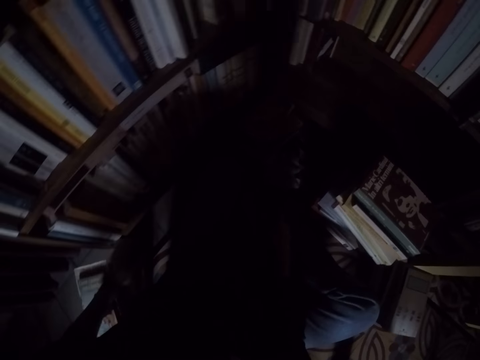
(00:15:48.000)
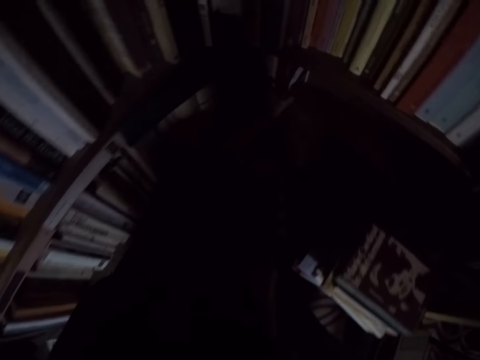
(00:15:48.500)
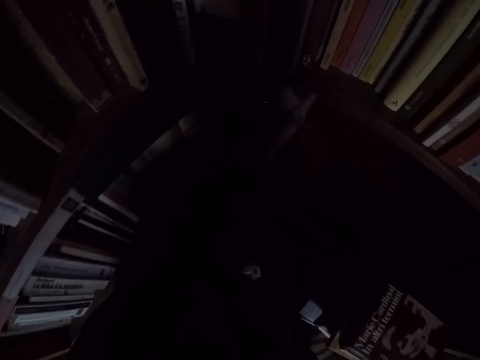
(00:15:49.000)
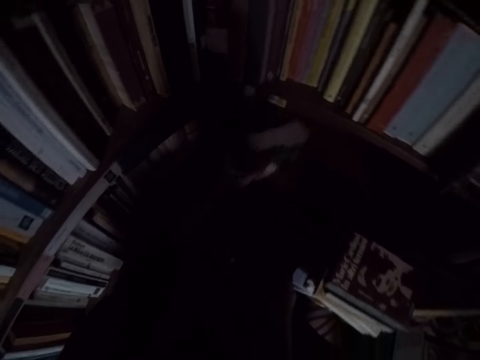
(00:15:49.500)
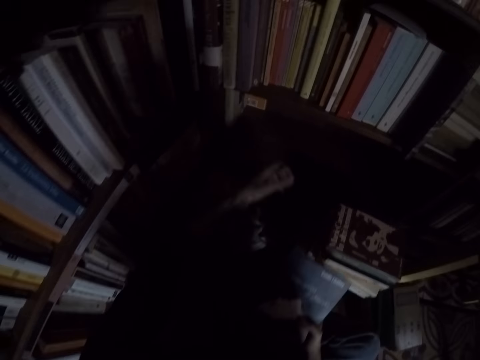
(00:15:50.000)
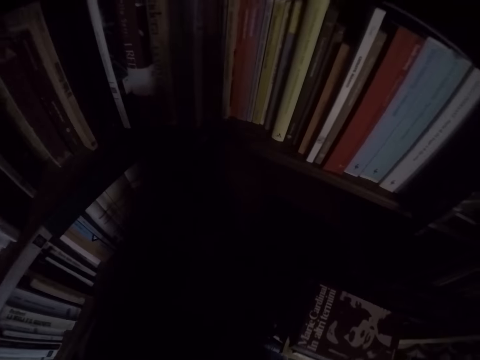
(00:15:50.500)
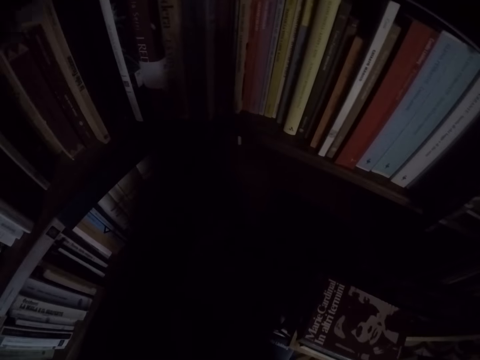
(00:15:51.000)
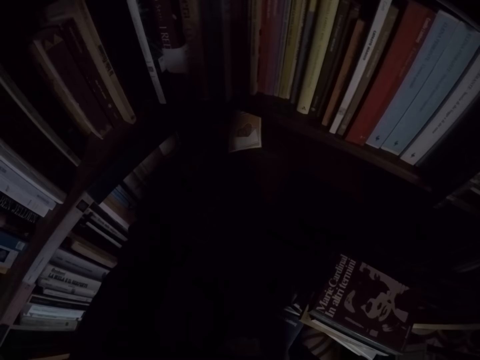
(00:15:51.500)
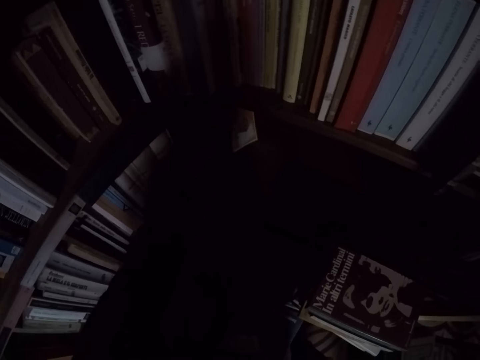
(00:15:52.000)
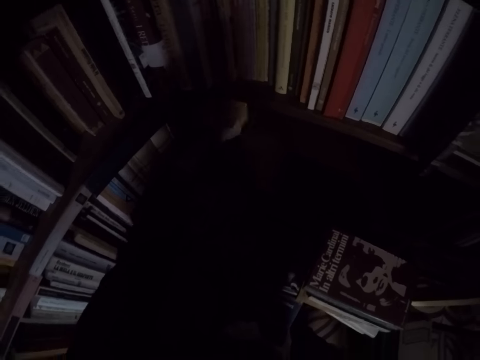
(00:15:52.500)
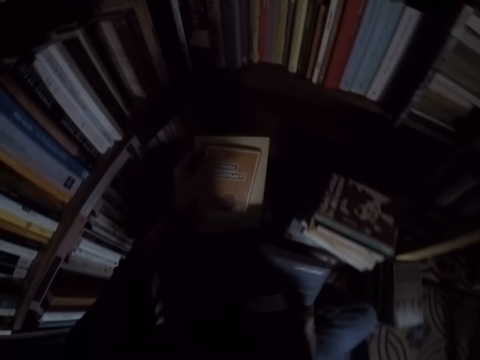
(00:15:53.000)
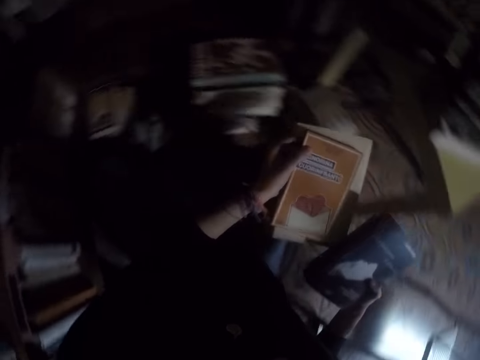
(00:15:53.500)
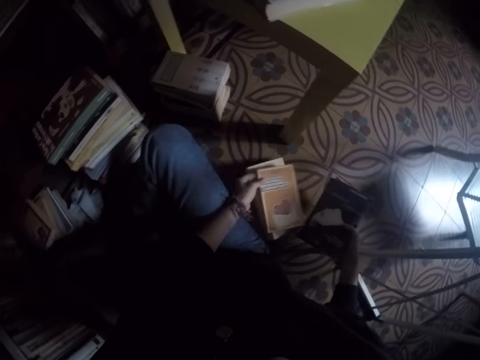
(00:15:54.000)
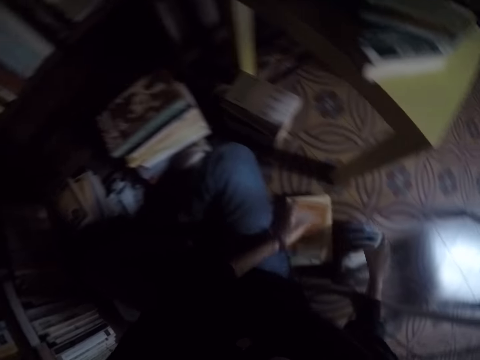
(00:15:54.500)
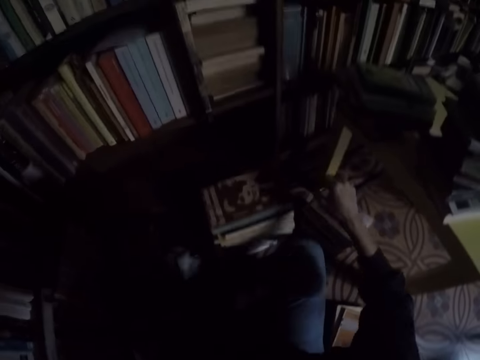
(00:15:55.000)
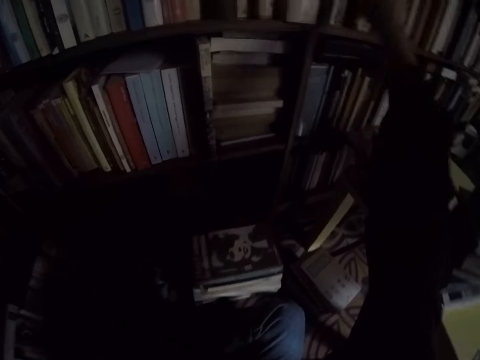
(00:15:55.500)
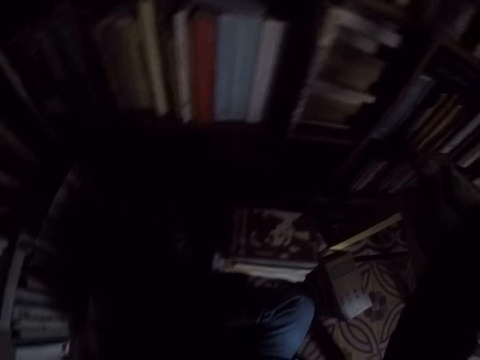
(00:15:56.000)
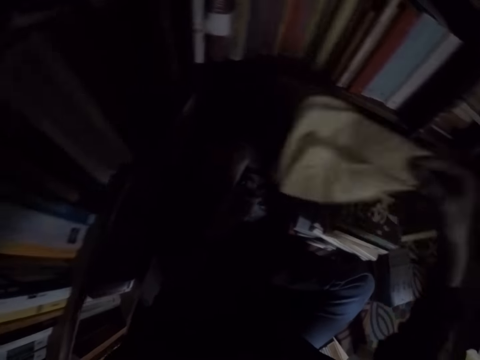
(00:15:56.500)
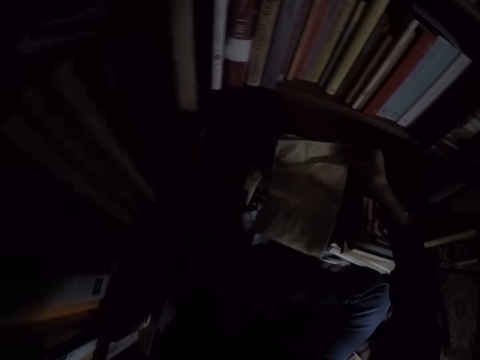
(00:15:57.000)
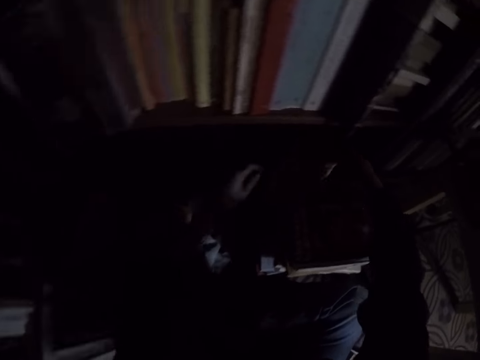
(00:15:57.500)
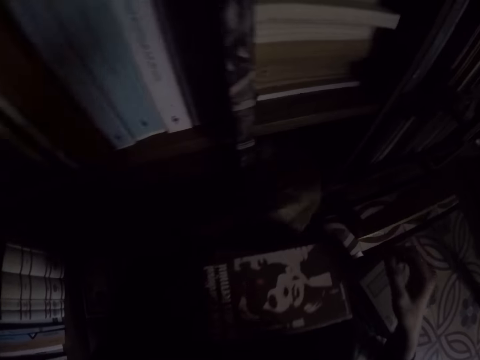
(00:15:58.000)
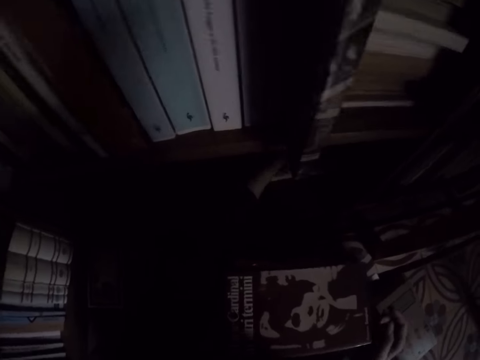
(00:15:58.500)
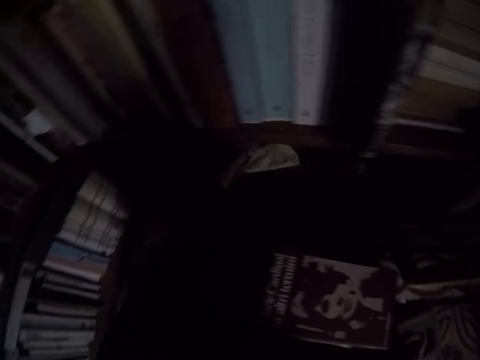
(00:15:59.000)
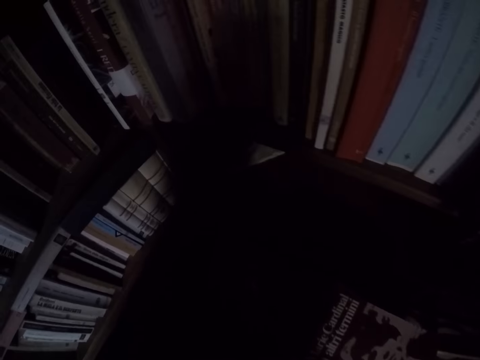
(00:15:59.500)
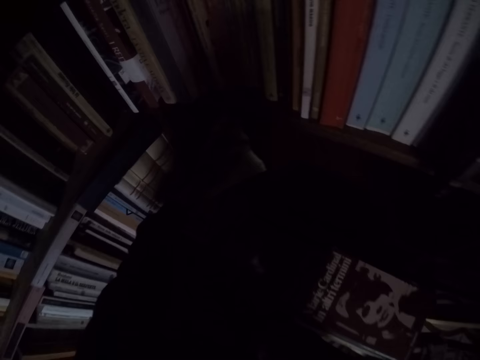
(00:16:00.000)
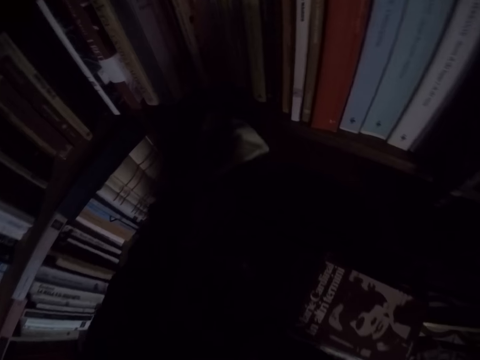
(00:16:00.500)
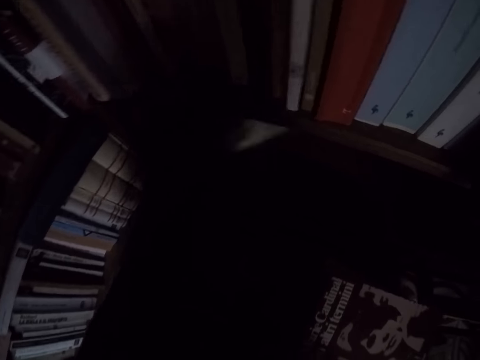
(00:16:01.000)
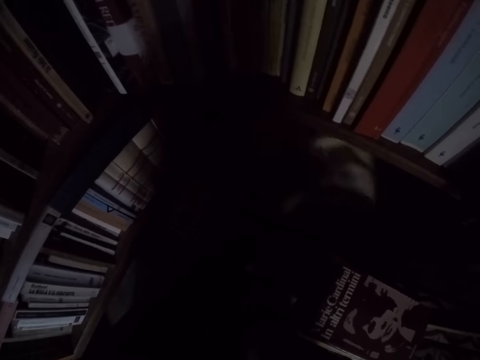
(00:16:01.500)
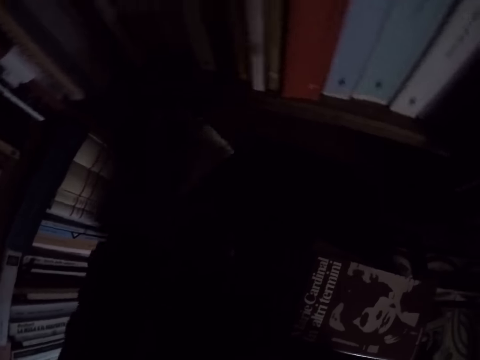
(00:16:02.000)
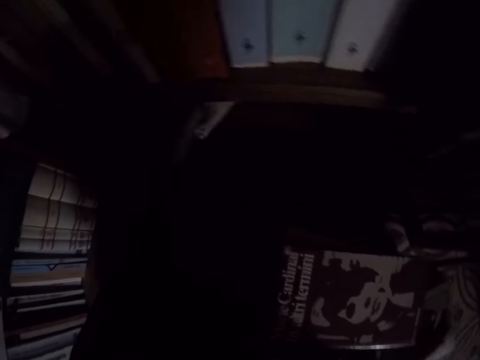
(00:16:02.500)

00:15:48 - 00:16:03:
The camera wearer removes some books from the bookshelf. He passes the books to his right hand. He removes some books from the bookshelf. He places the books on the floor. He picks another rag from the bookshelf. He cleans the bookshelf with the rag.

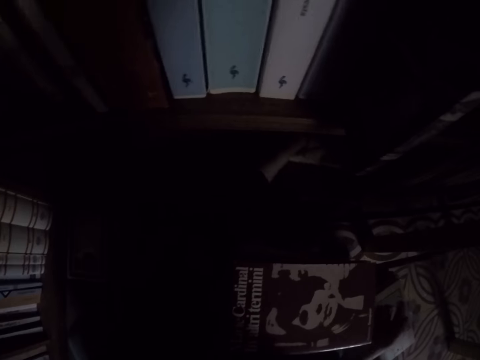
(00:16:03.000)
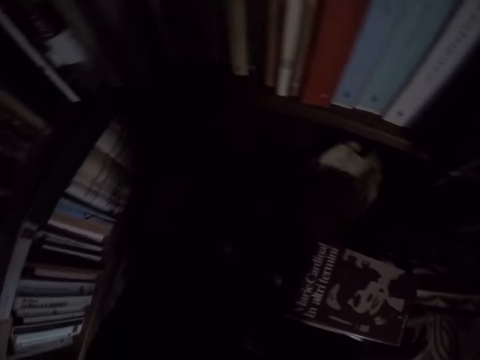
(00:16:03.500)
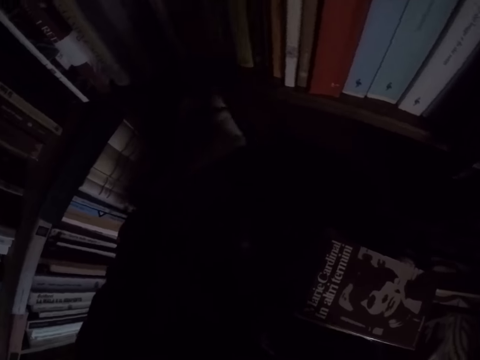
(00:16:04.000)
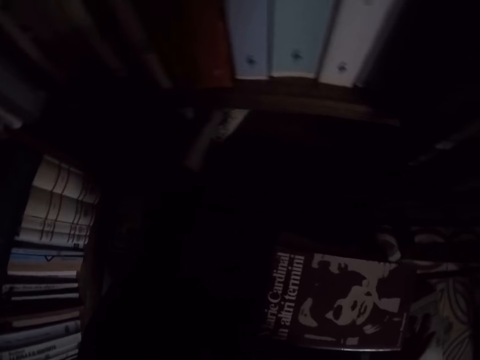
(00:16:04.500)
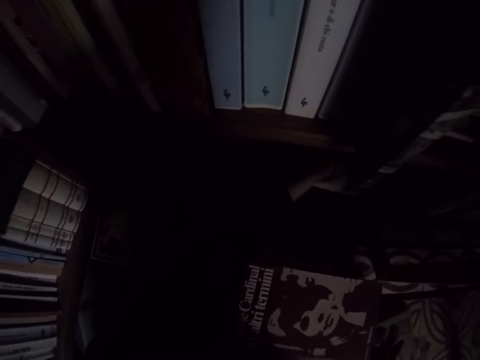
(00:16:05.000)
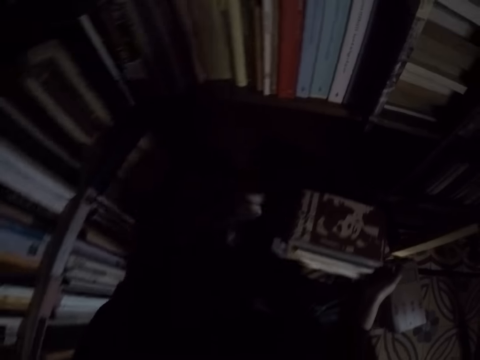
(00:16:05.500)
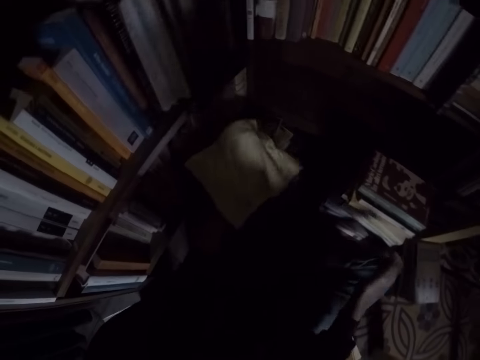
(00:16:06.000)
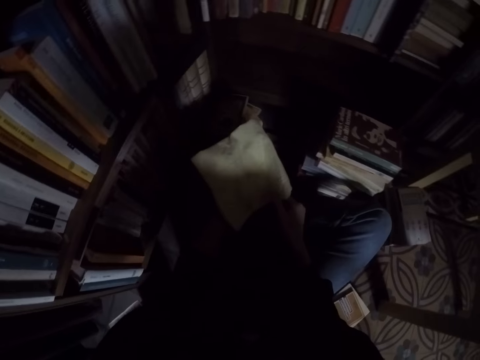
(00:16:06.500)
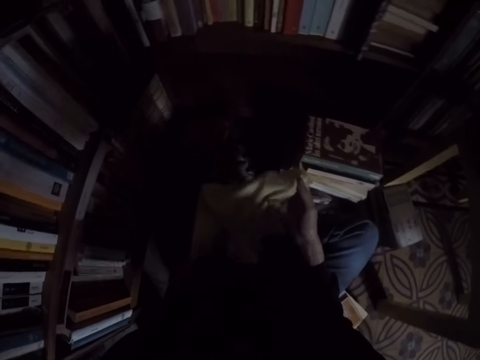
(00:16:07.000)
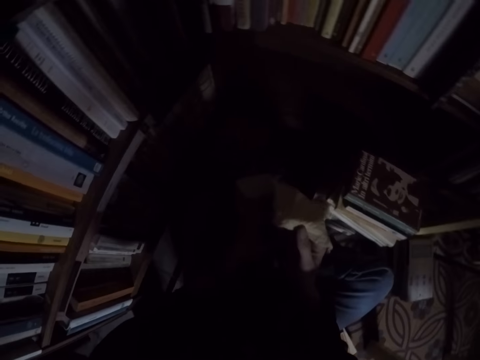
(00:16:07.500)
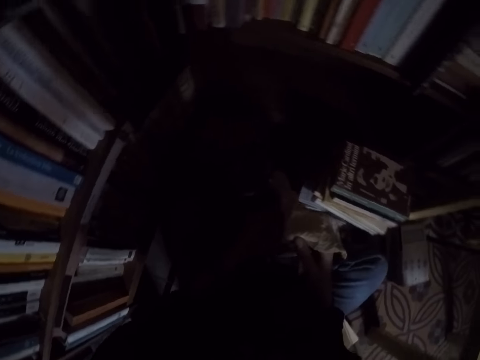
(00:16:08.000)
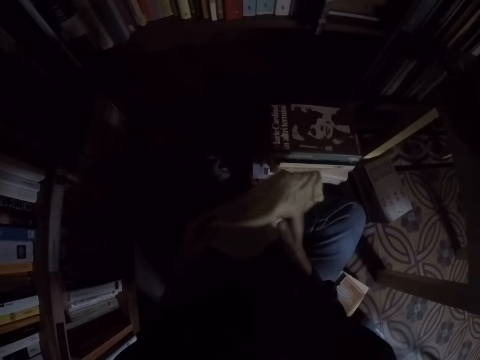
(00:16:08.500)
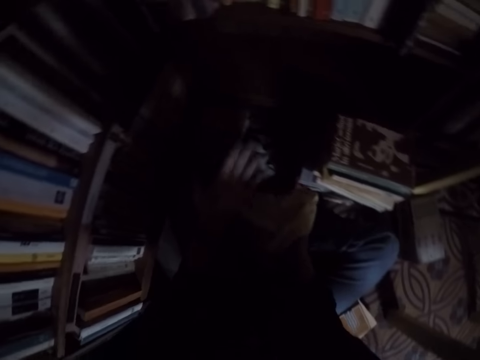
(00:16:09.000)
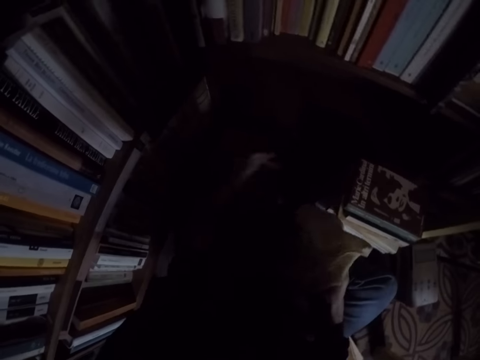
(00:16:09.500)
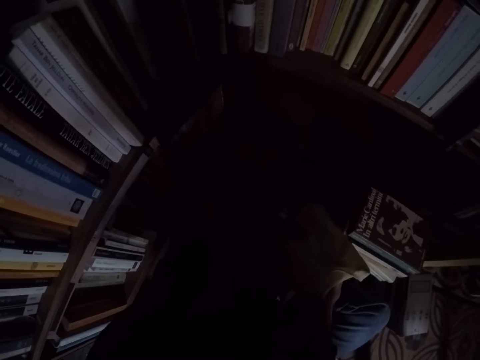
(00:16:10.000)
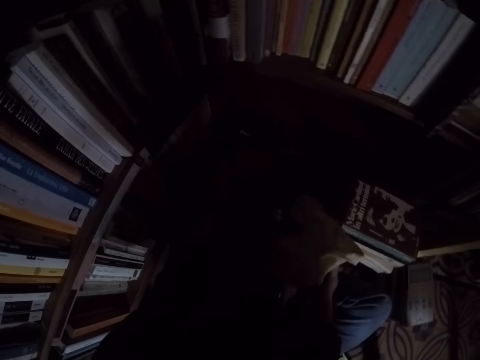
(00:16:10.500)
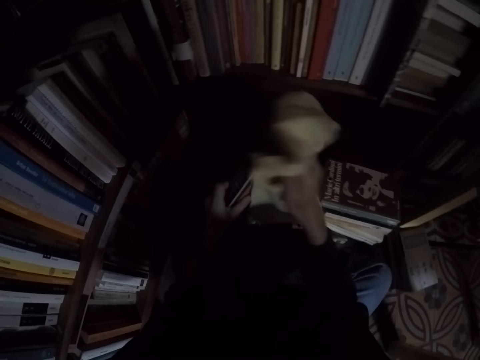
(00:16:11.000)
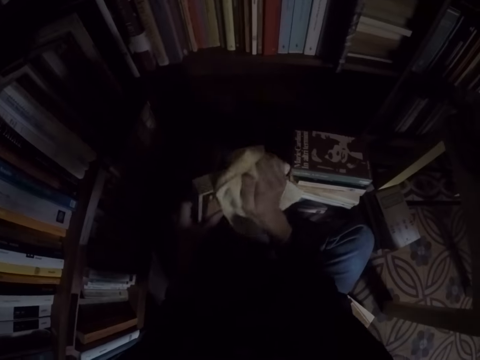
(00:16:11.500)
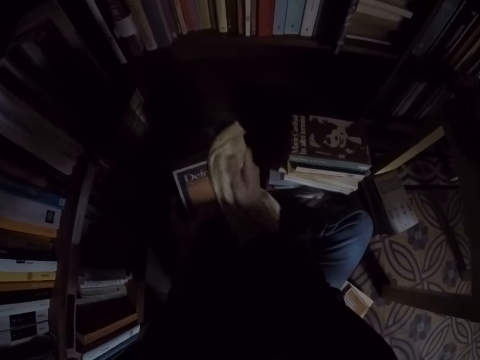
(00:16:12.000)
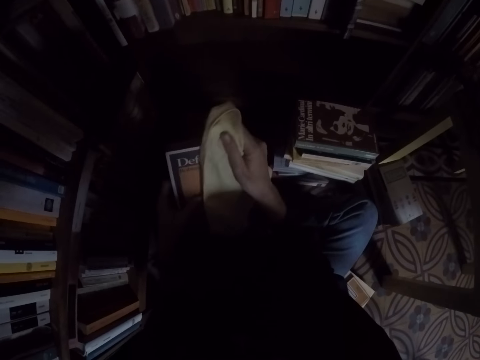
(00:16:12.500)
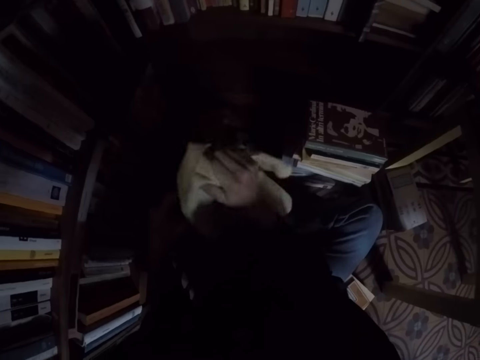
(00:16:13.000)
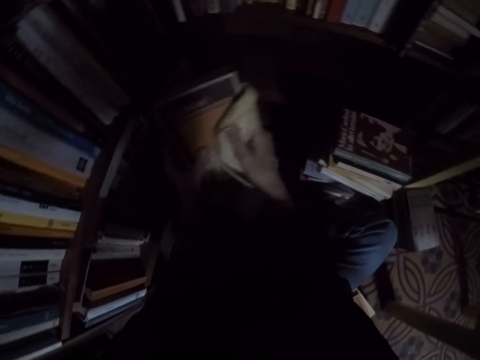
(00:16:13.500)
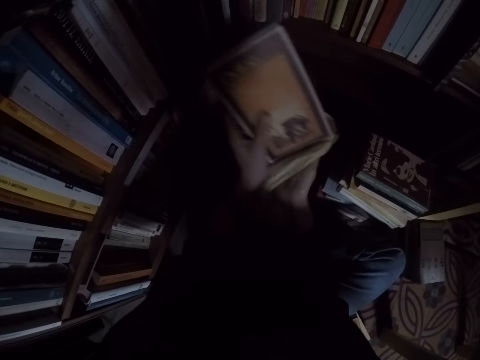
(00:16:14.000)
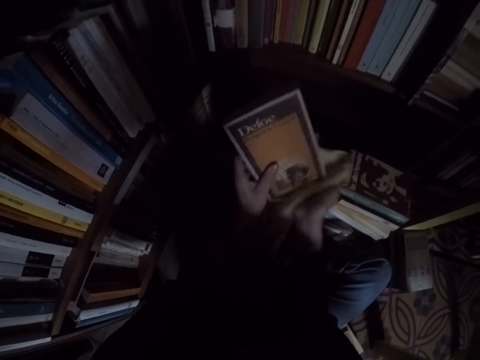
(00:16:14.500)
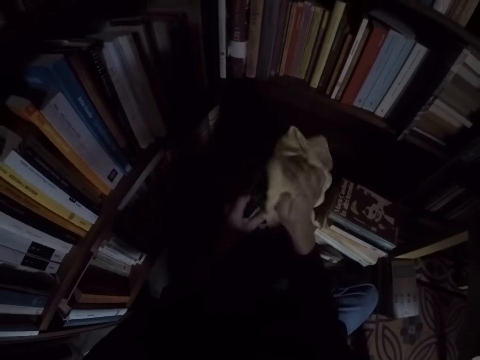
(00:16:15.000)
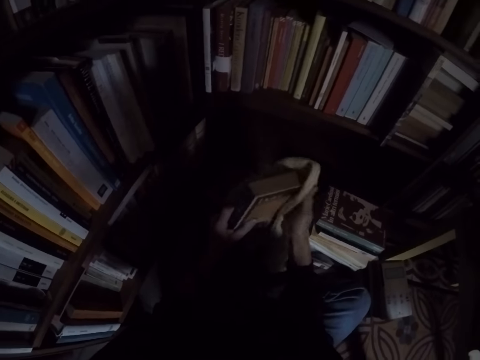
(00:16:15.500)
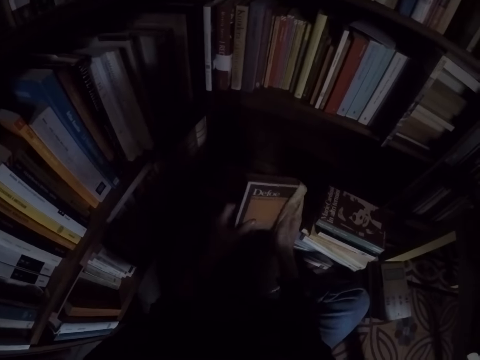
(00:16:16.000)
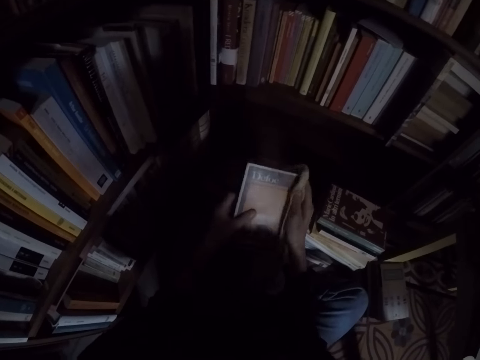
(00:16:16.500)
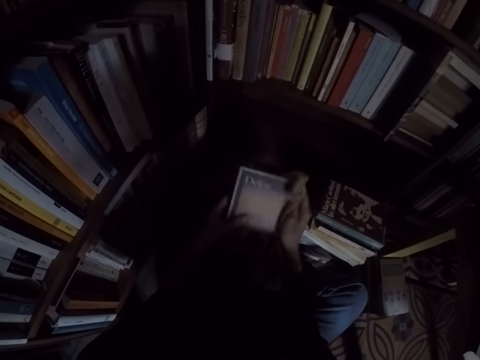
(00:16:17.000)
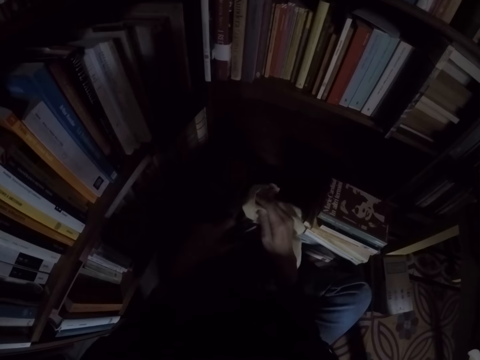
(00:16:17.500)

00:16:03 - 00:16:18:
The camera wearer removes the rag from the bookshelf. They pick a book from the pile of books. They clean the book with the rag.
